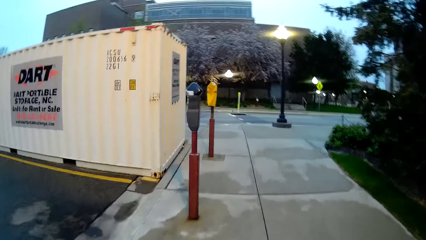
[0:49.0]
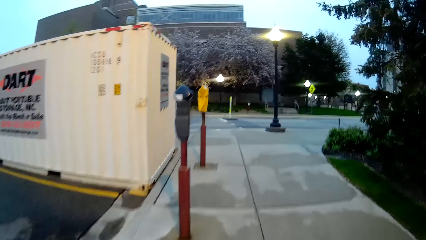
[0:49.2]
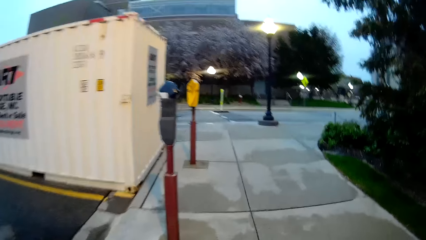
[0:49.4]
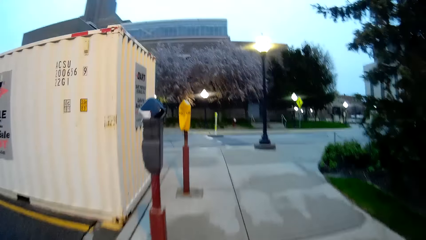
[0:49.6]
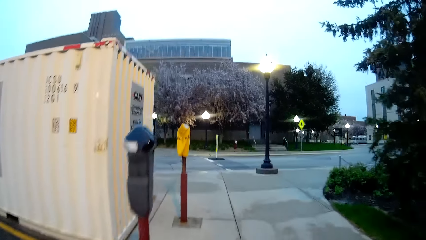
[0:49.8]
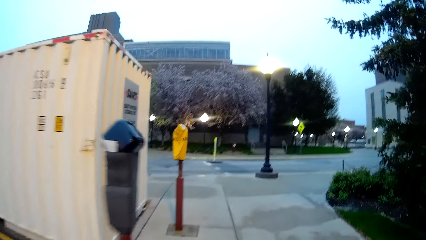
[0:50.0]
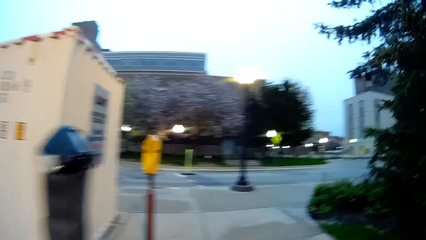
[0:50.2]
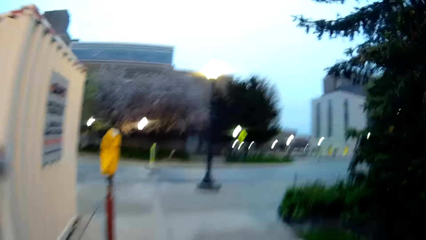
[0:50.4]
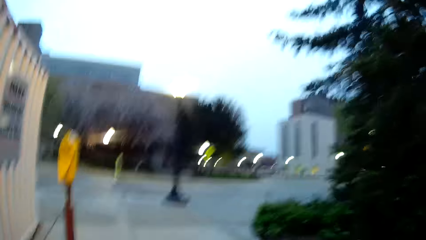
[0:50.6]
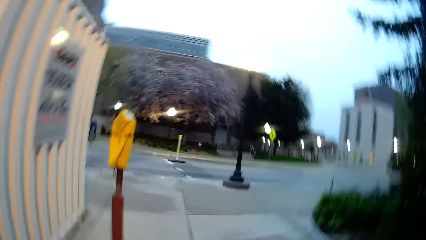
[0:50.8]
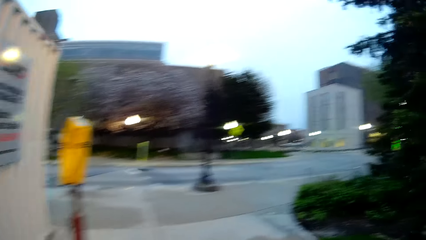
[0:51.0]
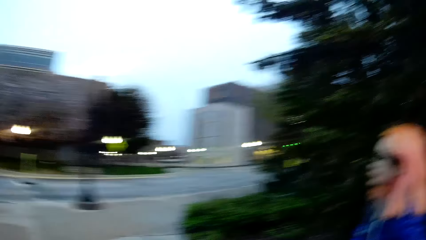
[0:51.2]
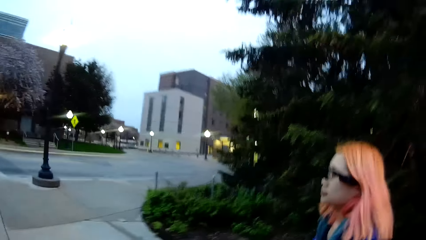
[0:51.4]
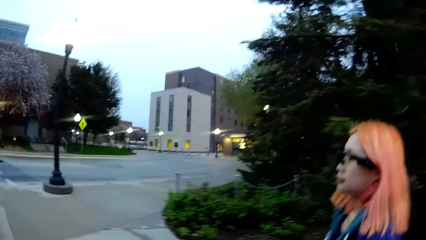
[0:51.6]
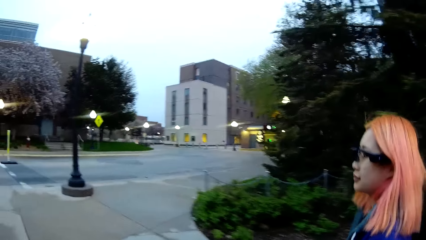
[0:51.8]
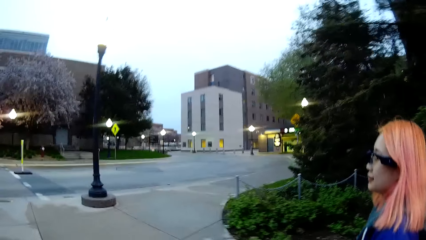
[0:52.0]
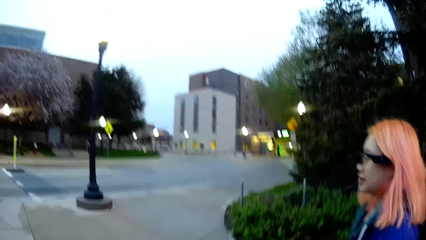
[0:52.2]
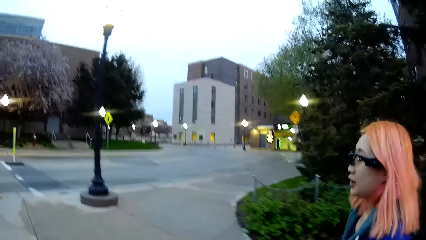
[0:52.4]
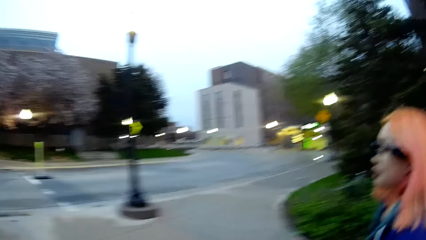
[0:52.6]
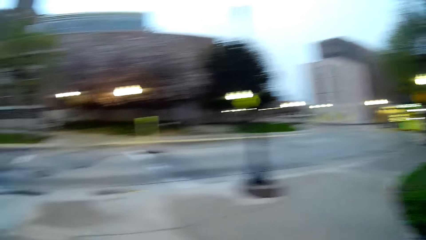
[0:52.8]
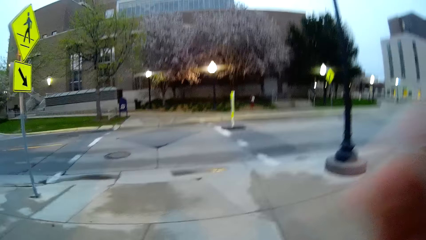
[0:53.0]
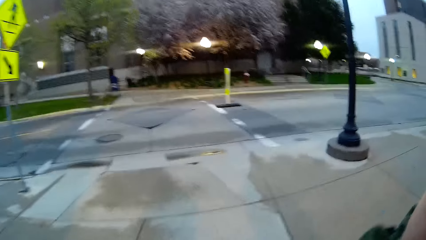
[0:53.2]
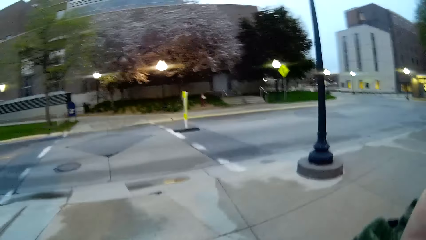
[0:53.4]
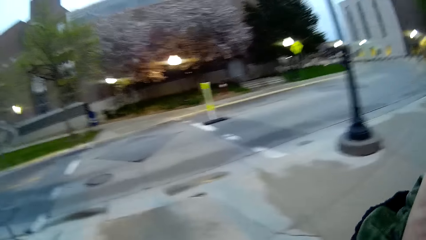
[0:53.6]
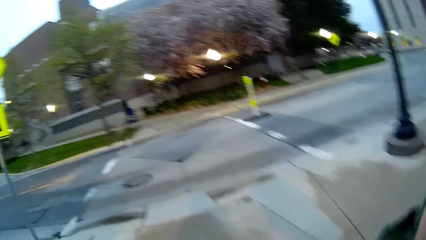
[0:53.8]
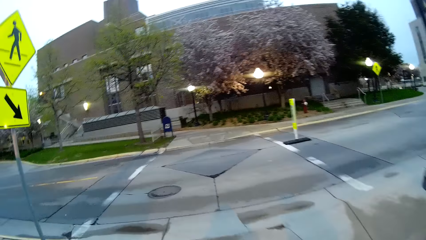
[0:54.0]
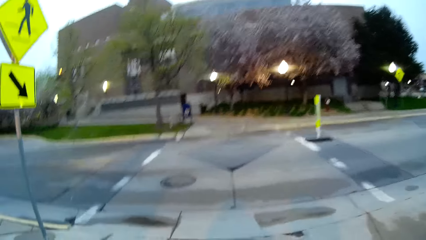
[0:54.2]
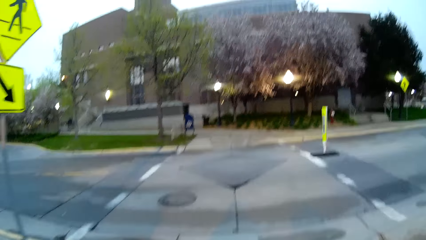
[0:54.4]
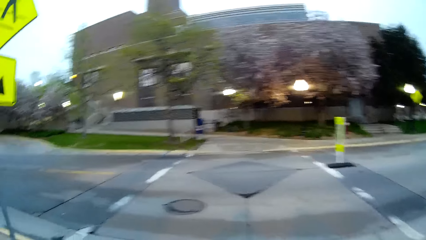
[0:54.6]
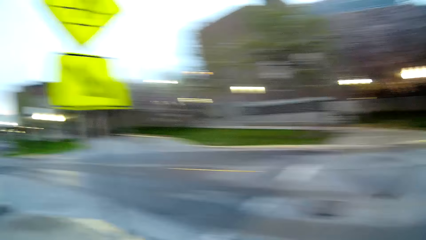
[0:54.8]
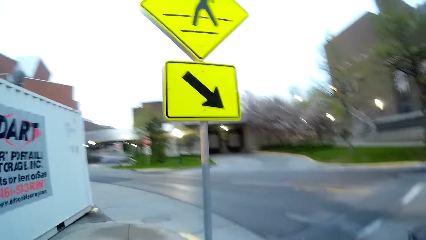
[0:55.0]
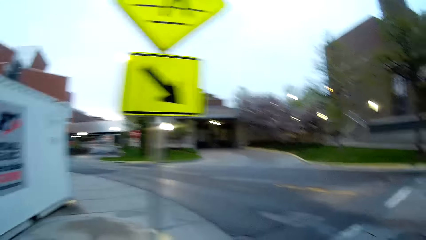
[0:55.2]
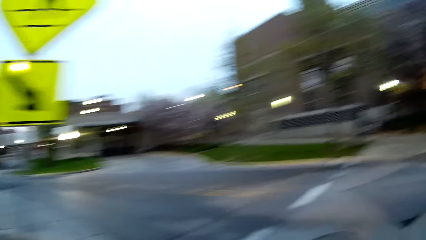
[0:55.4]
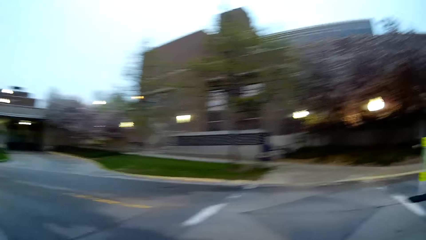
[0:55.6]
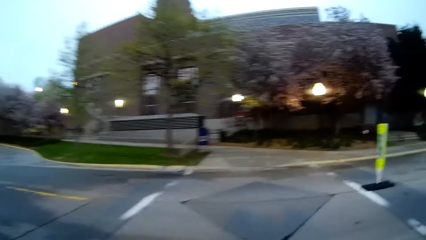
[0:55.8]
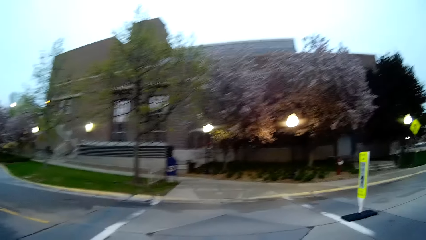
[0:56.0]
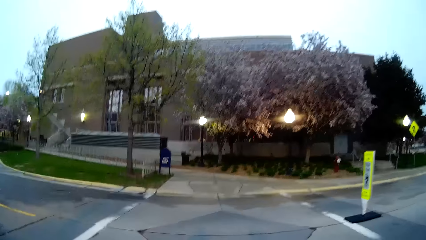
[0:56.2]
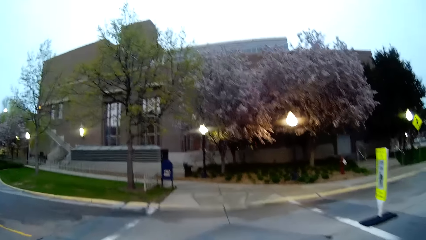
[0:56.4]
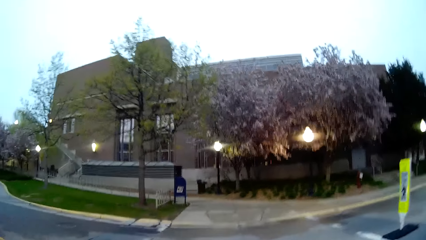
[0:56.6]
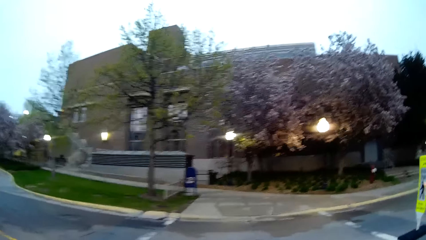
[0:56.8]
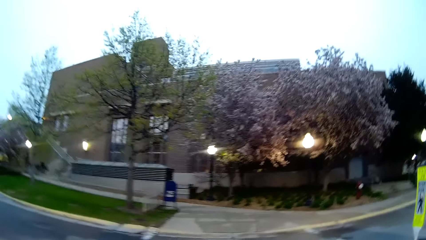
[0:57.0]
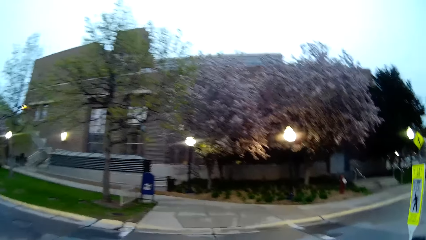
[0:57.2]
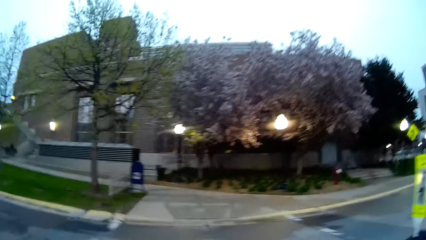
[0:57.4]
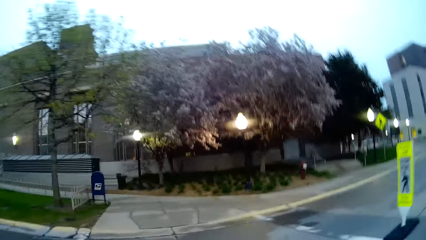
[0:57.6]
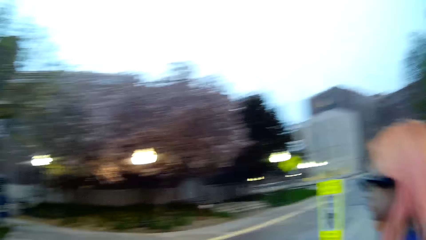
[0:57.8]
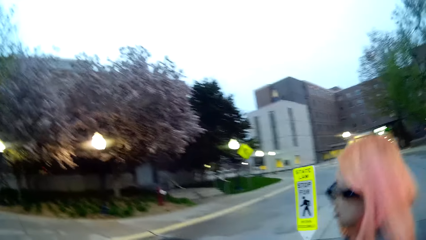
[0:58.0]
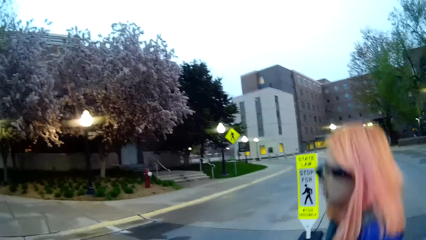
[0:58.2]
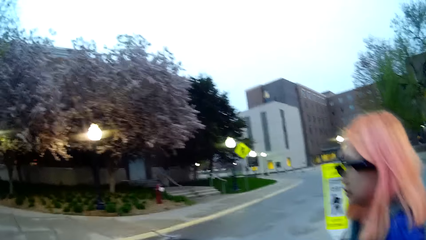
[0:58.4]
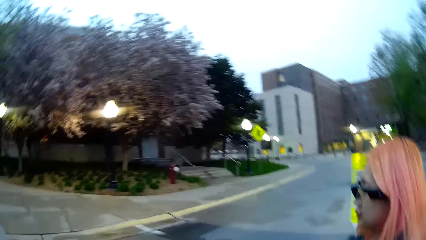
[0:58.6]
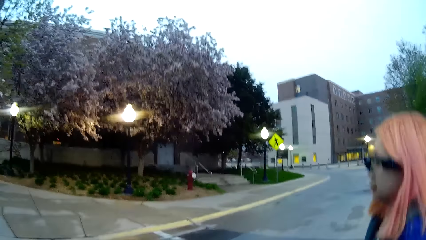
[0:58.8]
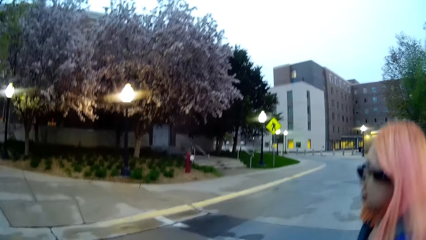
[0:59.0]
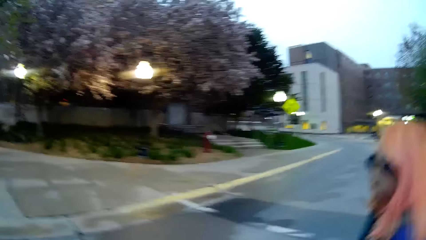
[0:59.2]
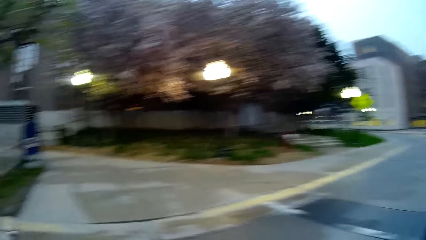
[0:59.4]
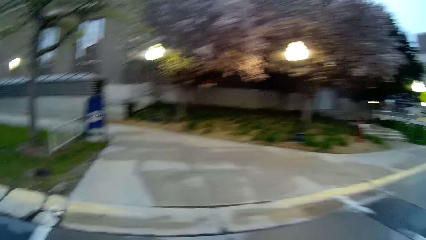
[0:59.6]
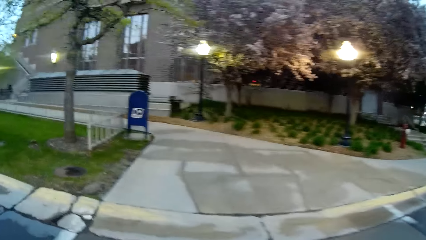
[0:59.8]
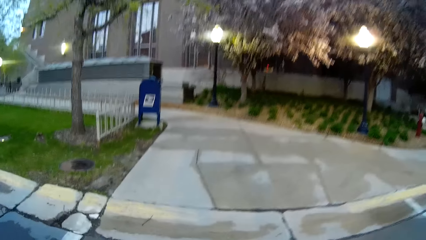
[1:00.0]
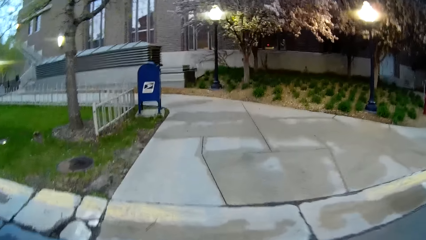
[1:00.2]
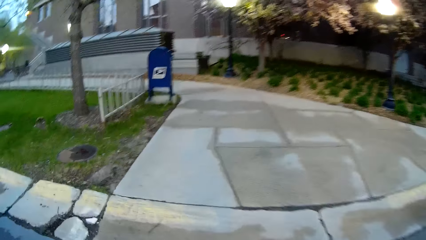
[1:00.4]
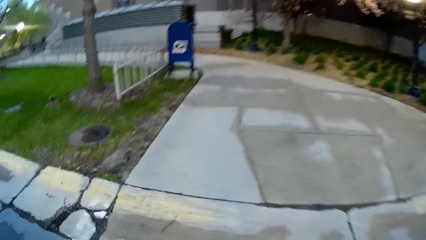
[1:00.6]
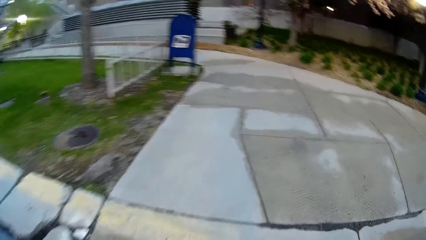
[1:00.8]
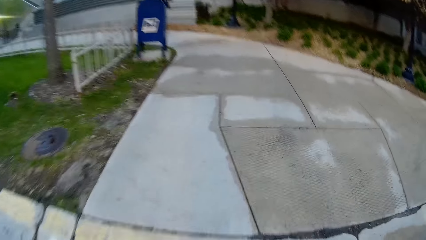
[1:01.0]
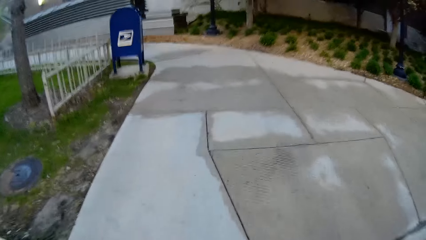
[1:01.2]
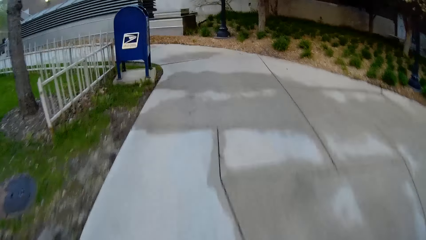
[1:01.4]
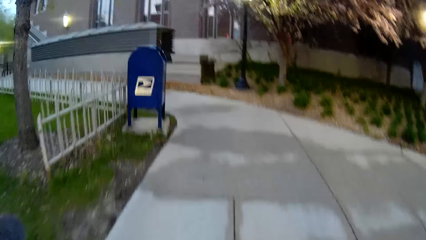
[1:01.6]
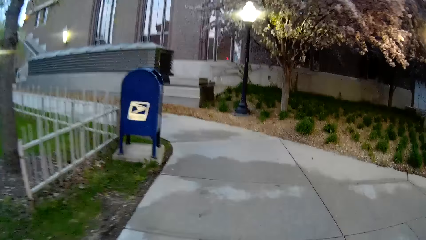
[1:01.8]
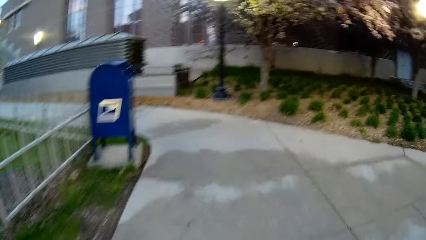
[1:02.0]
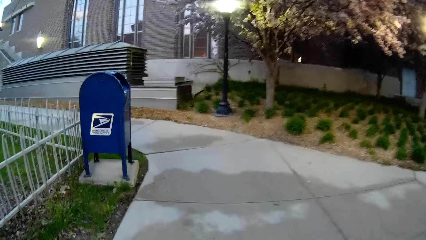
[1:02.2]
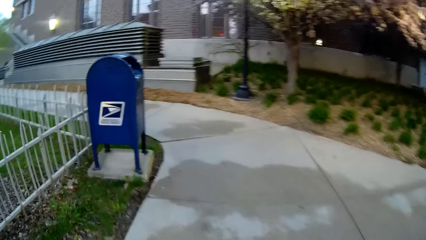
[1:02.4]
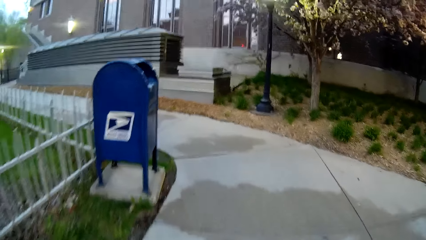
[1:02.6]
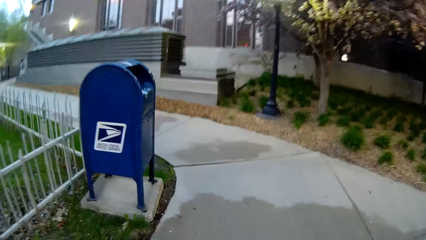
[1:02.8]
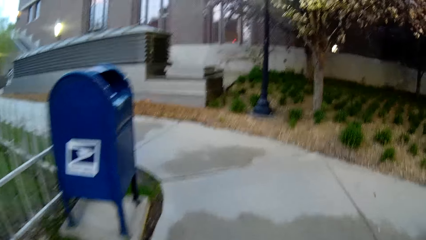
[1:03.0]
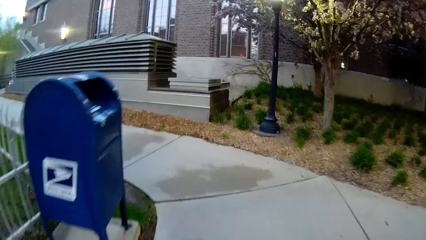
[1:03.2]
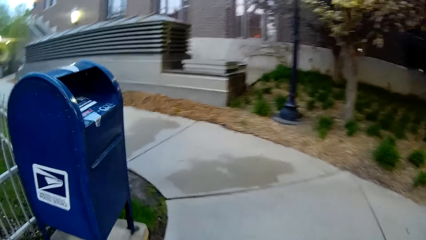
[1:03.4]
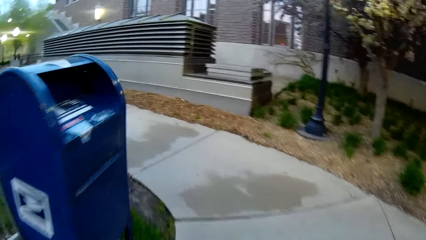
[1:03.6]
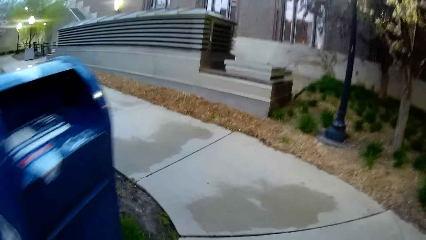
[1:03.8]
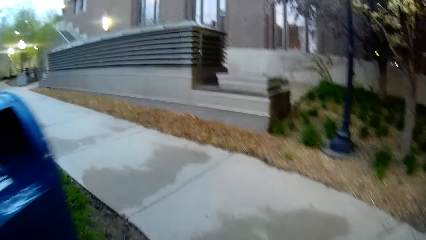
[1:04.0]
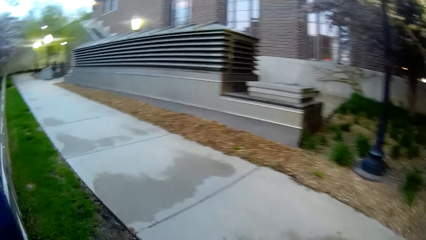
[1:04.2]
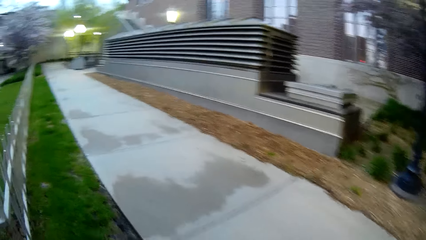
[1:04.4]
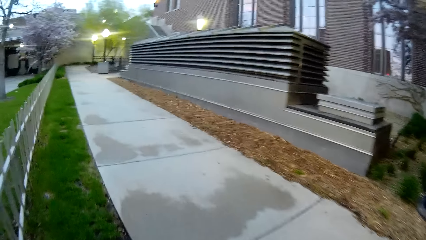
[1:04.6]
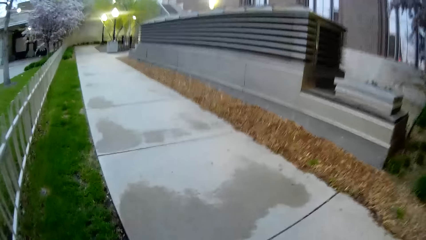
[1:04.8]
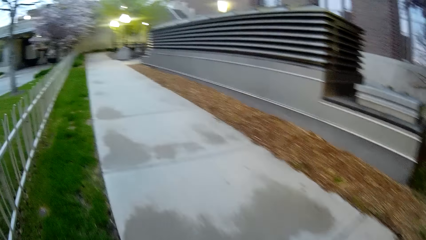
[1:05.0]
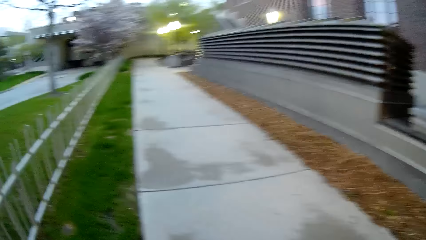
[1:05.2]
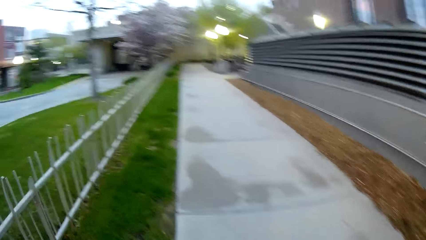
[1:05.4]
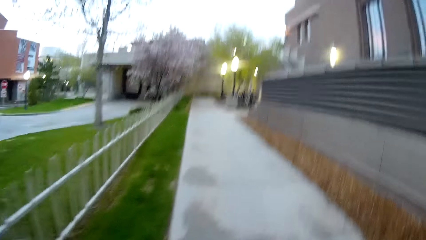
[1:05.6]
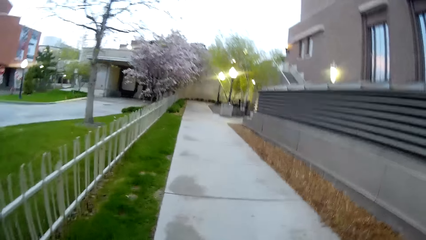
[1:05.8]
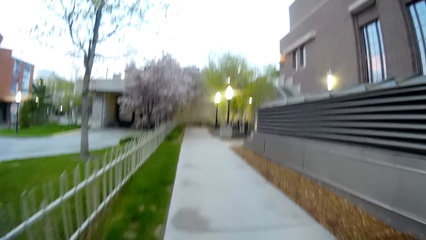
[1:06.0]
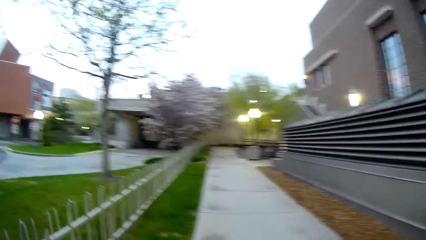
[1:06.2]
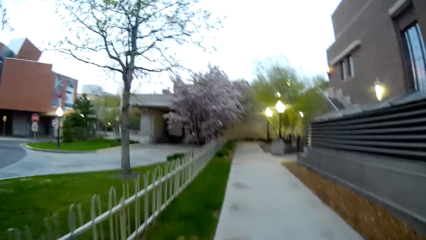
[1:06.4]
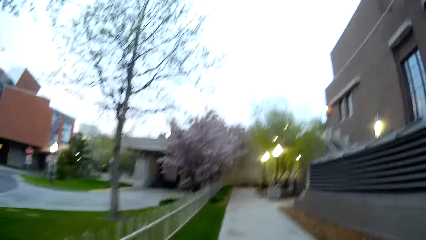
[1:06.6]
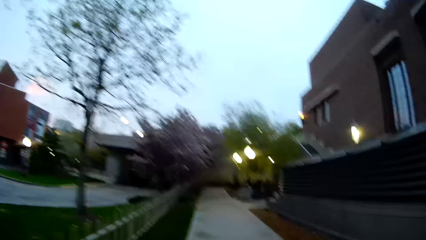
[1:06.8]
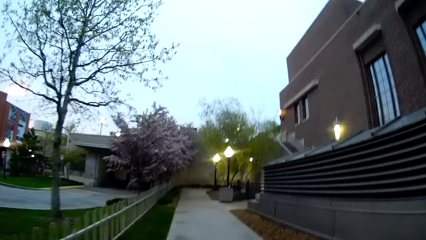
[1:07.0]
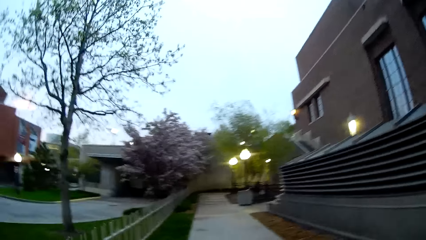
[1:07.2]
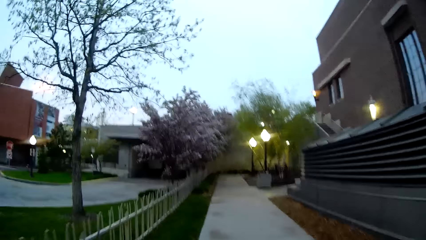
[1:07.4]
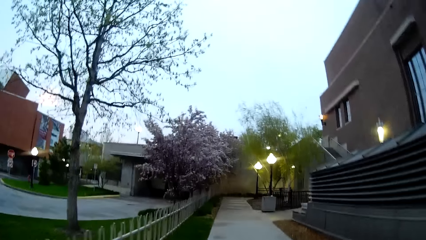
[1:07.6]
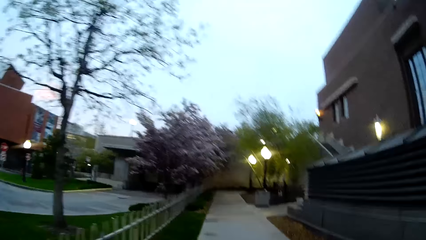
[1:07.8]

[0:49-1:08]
The camera wearer interacts with a woman. The woman walks with the camera wearer. The camera wearer walks alongside the woman. They look at the woman. The woman walks with the camera wearer. The camera wearer walks alongside the woman. They look to the side. The woman walks with the camera wearer. The camera wearer walks alongside the woman. They look at the woman.
